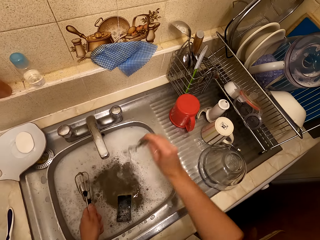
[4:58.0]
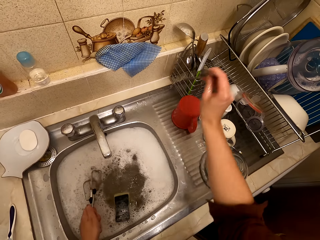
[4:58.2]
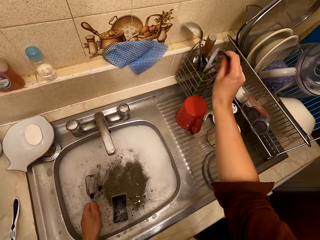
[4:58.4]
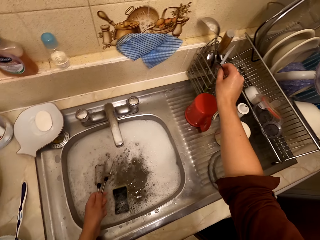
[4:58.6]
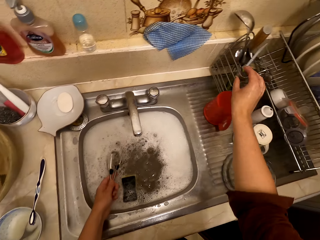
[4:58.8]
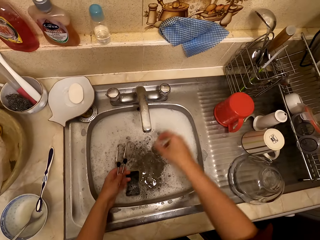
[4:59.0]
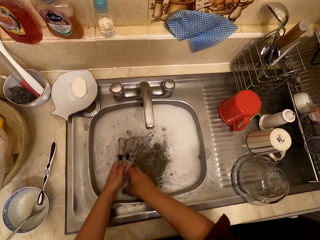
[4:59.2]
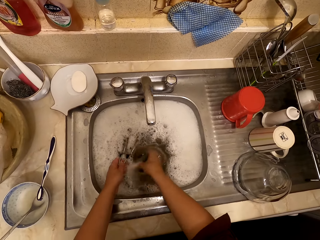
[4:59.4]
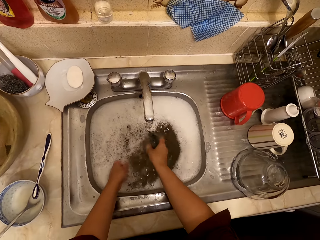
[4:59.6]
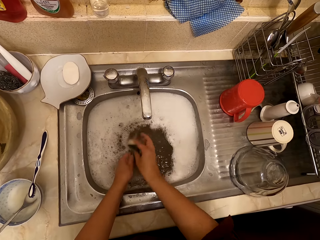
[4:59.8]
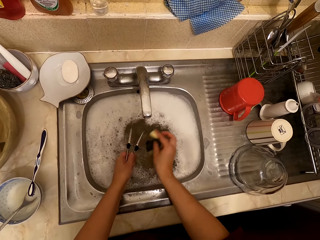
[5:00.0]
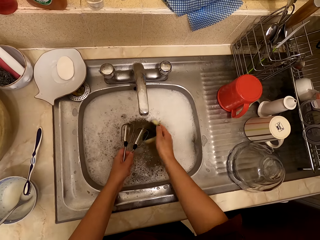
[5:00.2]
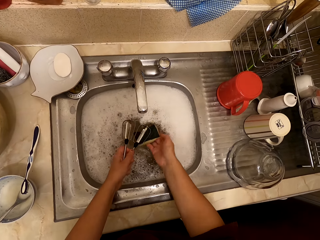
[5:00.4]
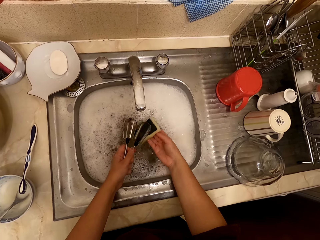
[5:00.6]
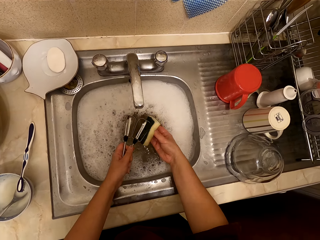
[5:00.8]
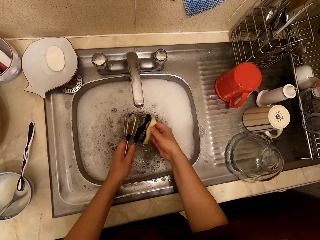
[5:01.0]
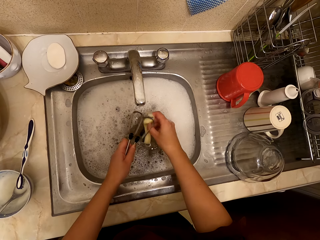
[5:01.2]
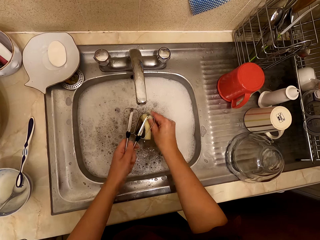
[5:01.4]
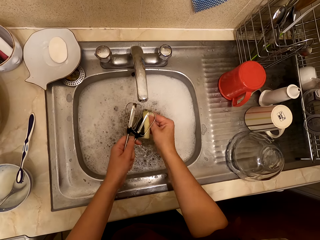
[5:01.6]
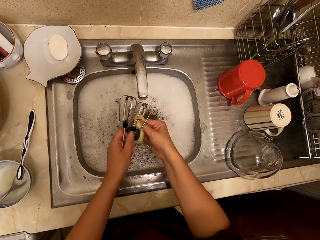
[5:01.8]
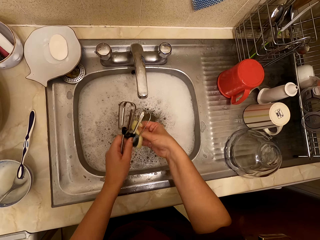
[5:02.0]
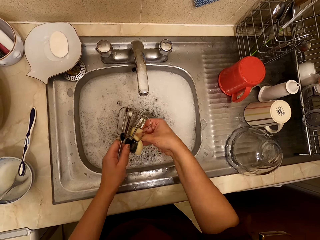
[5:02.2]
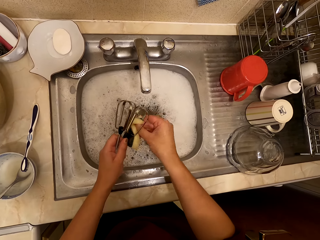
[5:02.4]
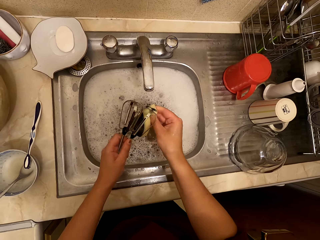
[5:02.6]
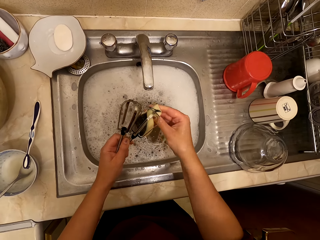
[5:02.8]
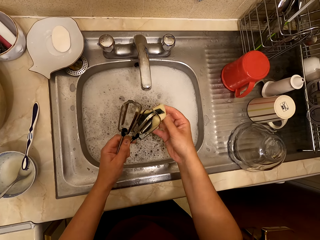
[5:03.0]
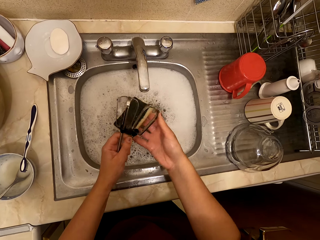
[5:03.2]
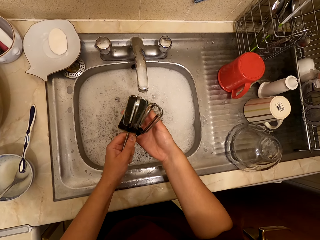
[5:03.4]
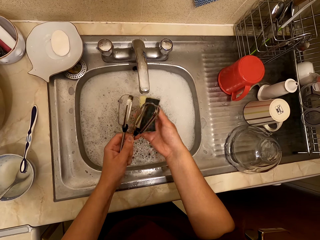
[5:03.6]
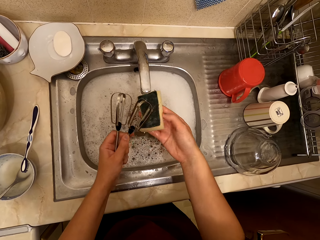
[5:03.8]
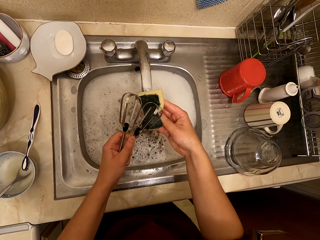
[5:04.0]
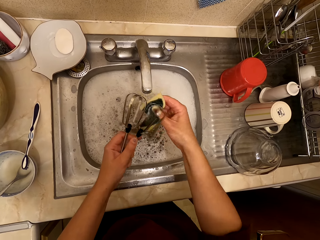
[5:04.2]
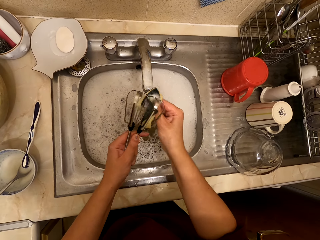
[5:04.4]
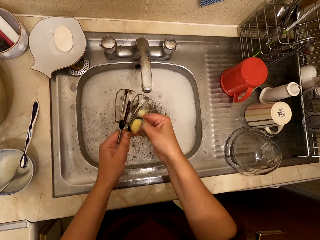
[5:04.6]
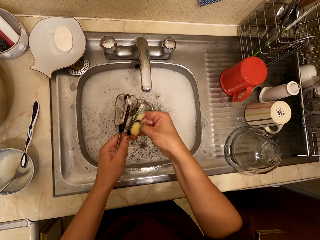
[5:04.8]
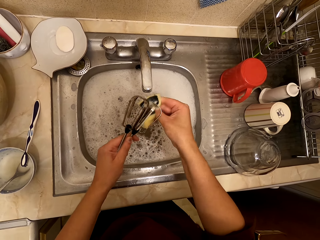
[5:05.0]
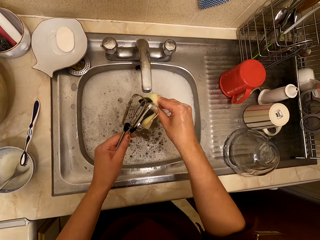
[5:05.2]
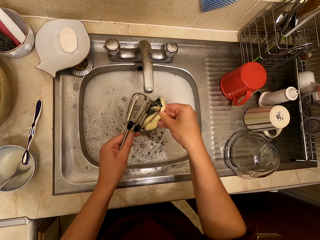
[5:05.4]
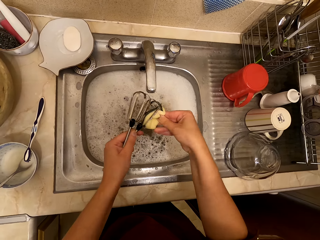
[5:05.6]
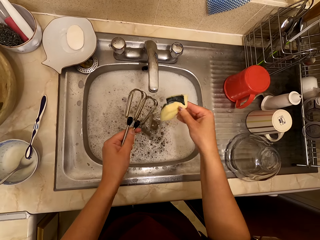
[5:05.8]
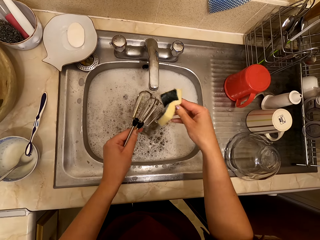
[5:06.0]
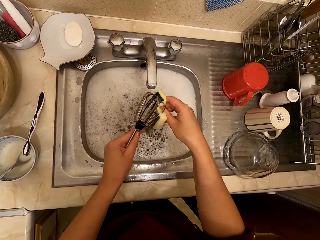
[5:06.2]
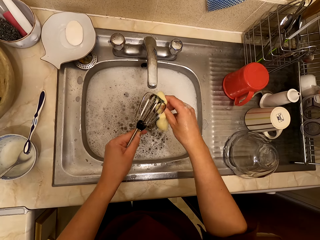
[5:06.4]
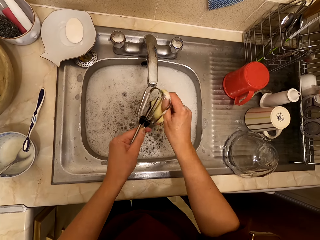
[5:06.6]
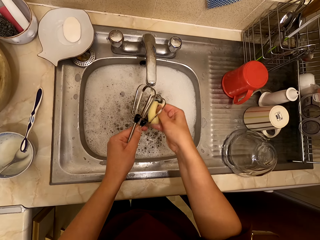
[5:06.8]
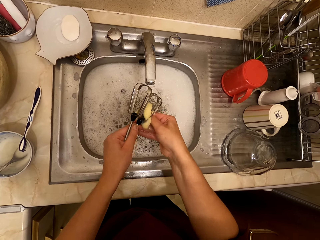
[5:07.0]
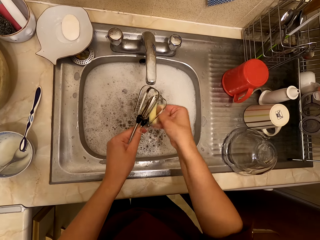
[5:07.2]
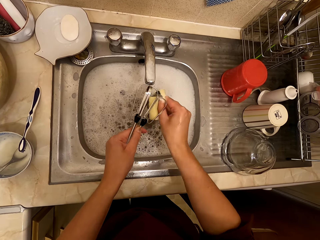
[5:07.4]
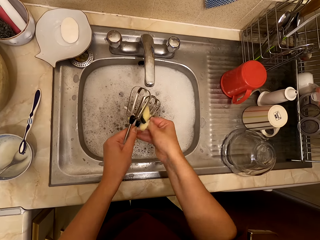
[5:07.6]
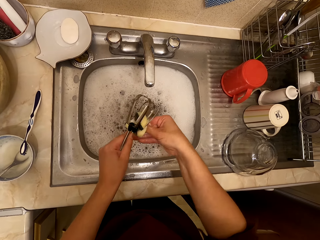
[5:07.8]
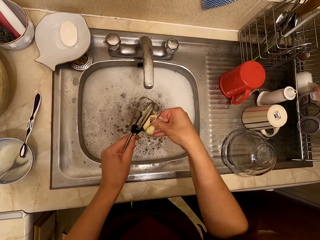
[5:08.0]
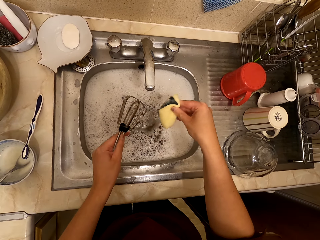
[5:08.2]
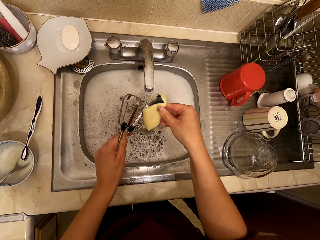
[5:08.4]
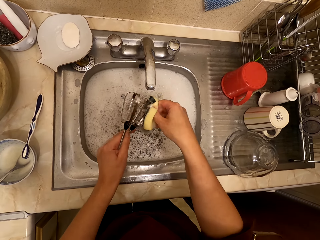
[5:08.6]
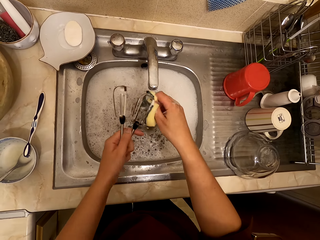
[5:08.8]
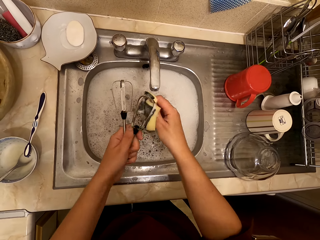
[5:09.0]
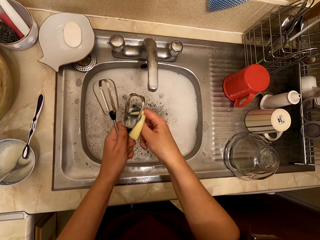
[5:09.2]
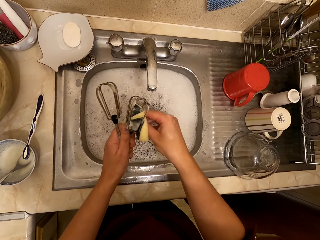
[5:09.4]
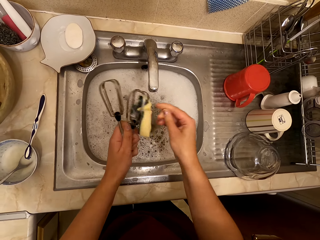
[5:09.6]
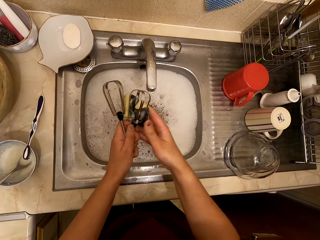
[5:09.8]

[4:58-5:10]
The camera wearer lifts the spoon. They place the spoon on the spoon rack. They pick up the sponge. They wash the hand mixer with the scouring pad.

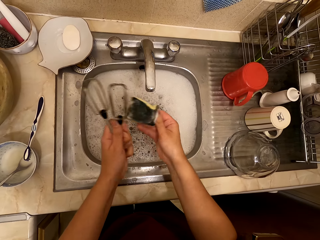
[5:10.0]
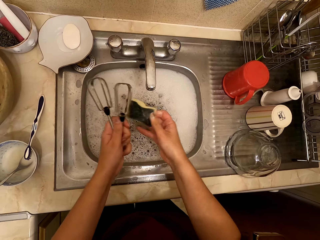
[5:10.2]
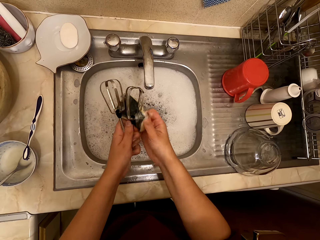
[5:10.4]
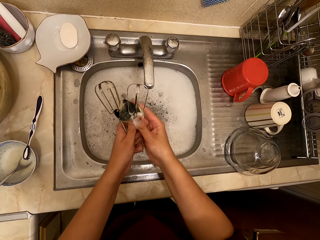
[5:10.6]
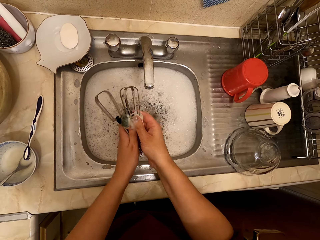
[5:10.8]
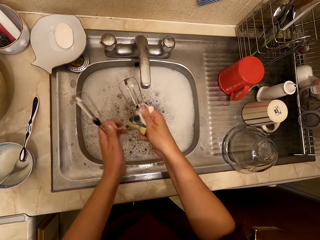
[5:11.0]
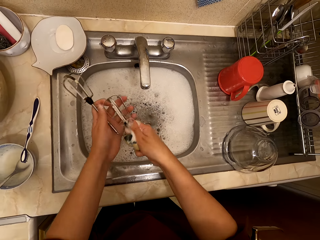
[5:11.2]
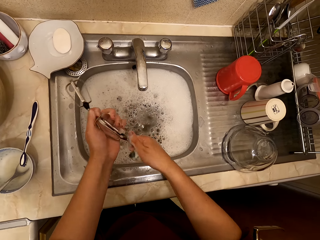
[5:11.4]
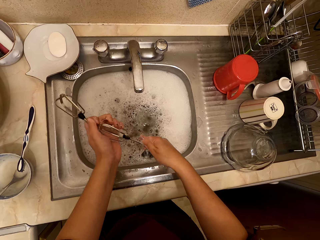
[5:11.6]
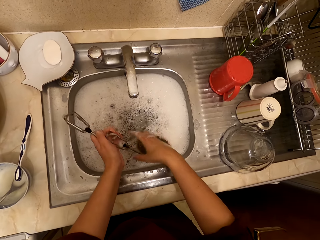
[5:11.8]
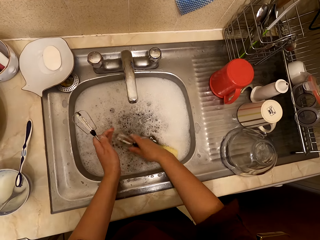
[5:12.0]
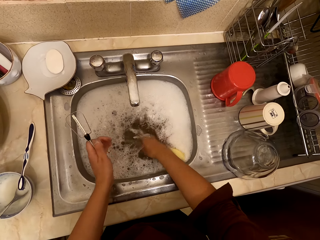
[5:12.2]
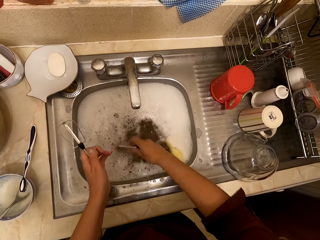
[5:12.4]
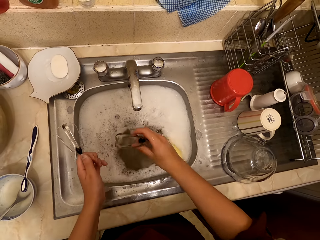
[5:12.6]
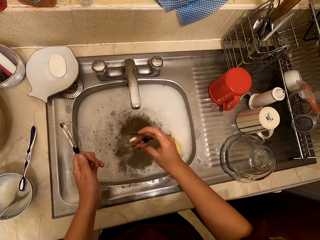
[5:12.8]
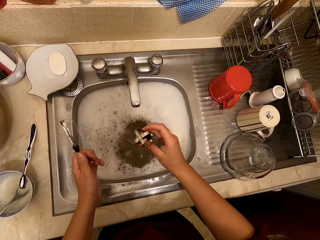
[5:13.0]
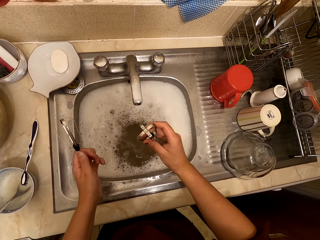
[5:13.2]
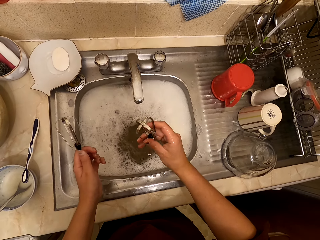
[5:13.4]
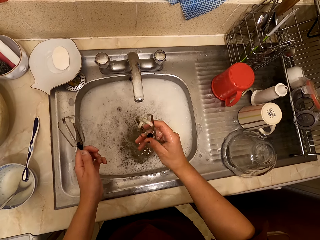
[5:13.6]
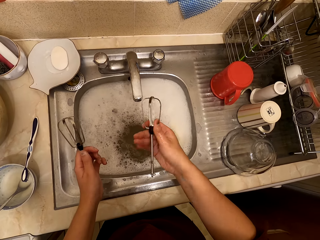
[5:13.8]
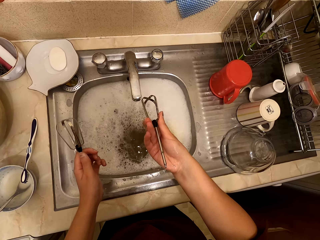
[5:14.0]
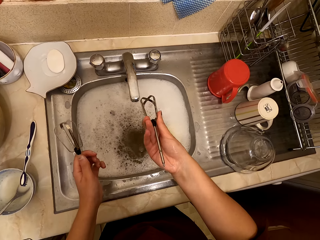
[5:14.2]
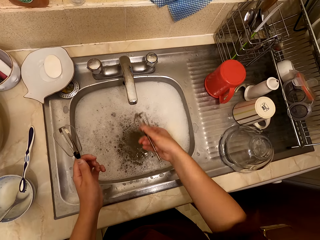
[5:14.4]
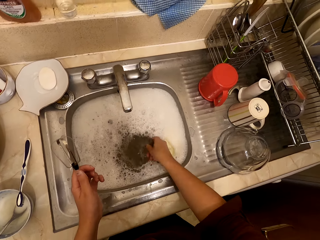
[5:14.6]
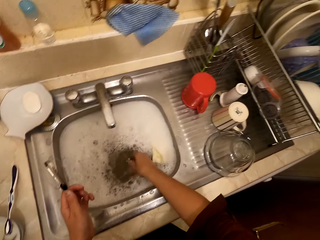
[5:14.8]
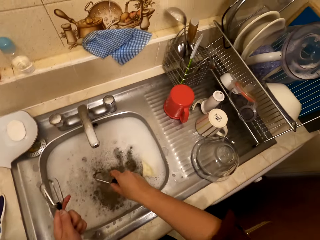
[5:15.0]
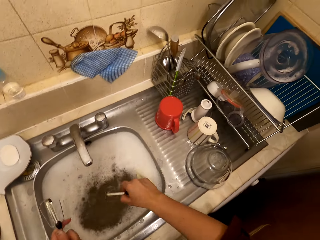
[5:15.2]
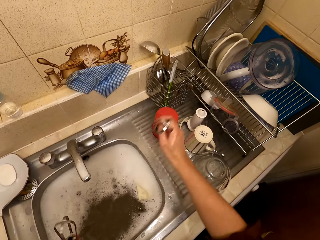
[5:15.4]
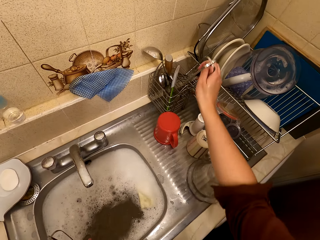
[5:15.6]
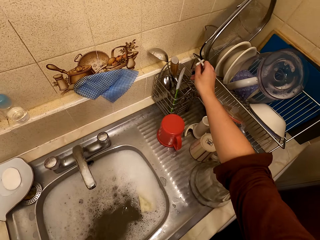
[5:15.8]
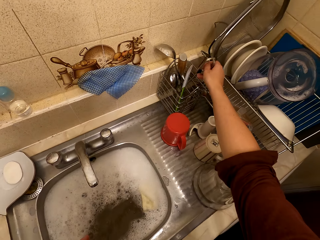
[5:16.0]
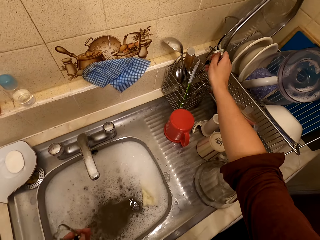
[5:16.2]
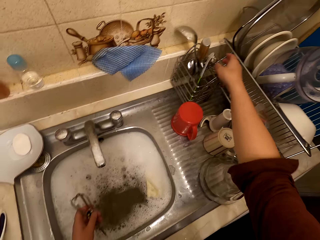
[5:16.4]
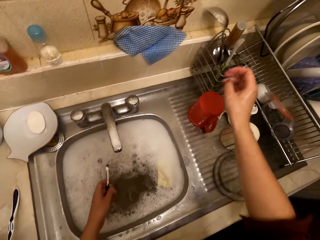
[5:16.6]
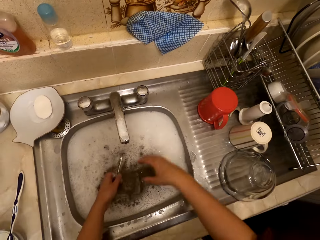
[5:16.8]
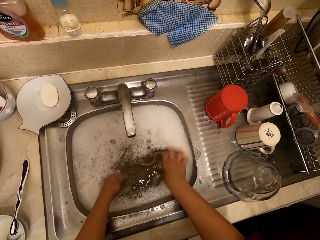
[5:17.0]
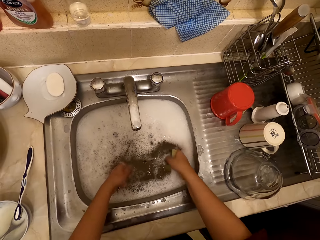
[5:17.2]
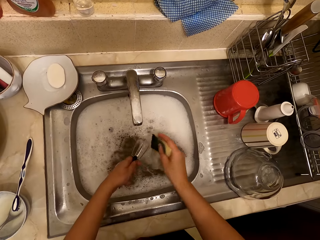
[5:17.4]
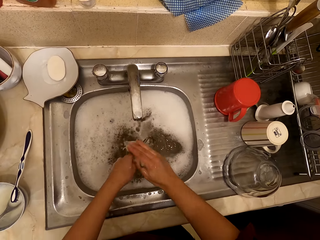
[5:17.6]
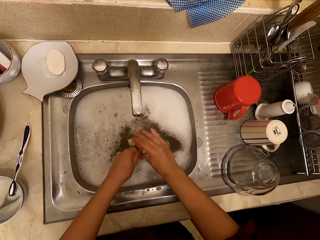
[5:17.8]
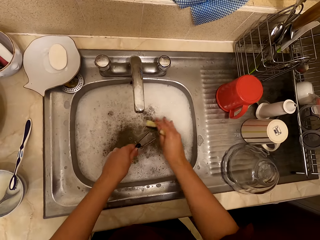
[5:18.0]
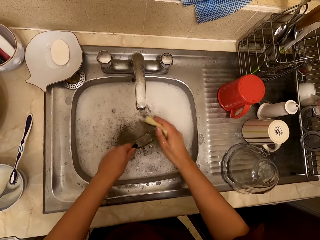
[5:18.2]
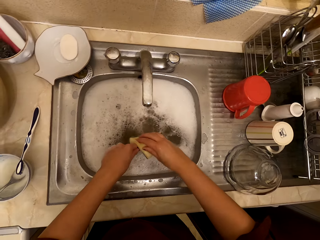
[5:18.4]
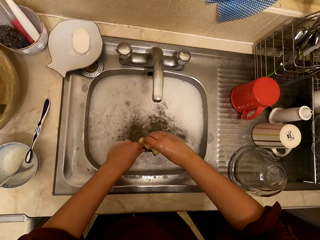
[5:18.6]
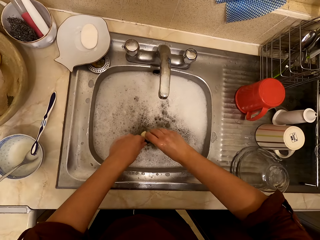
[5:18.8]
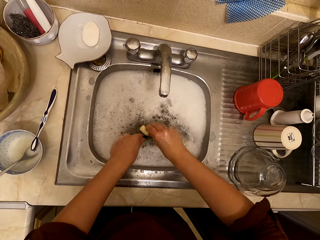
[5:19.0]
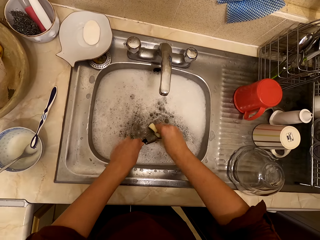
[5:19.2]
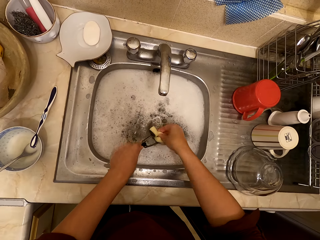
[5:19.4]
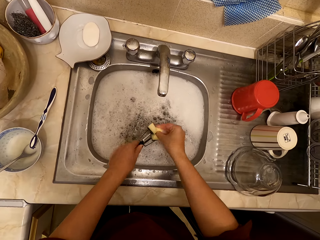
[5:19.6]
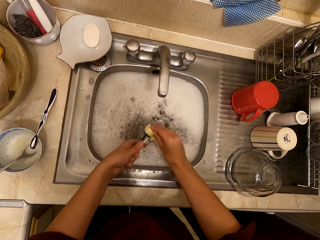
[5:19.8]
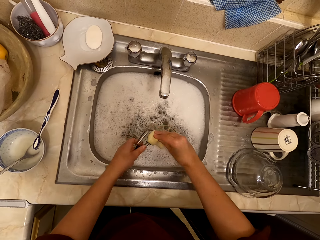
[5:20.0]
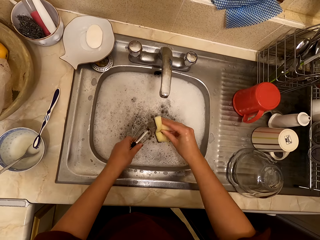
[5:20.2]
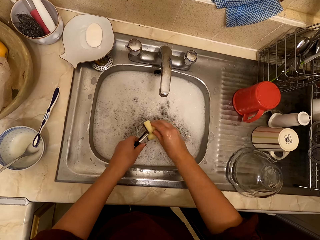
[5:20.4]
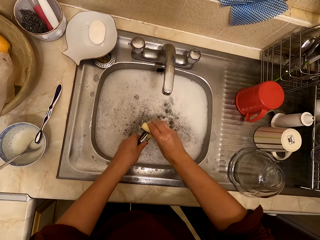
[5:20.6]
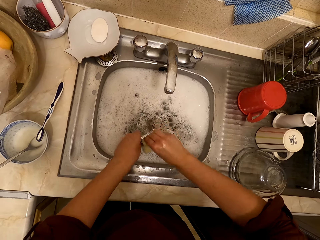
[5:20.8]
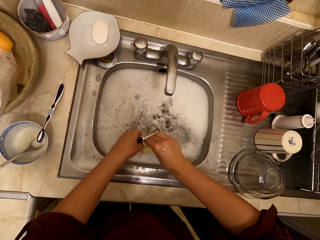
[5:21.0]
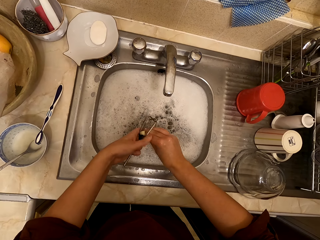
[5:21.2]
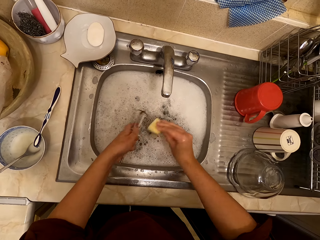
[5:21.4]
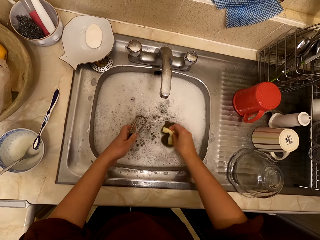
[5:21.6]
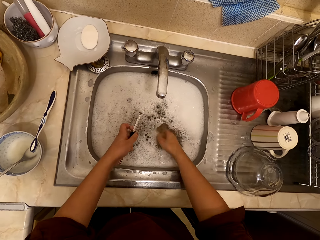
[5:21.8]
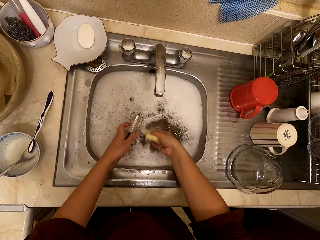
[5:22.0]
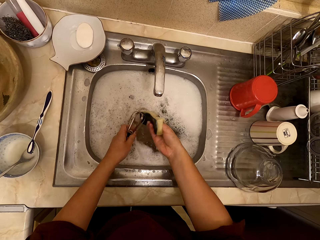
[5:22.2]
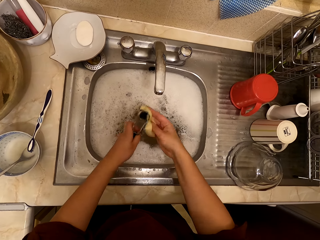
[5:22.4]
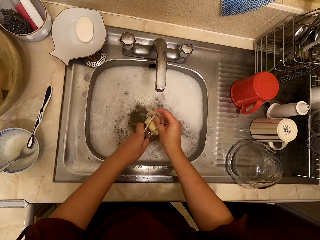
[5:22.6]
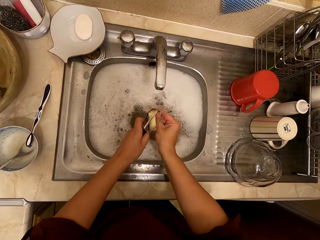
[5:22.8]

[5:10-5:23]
The camera wearer drops the sponge in the sink. They lift the hand mixer, look at the hand mixer, rinse the hand mixer, and lift the hand mixer. They place the hand mixer on the utensil rack. They move the right hand. They pick up the sponge. They wash the hand mixer with the scouring pad.
